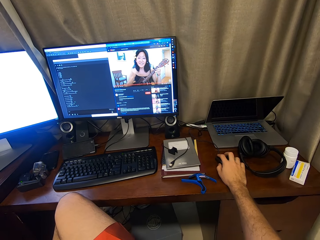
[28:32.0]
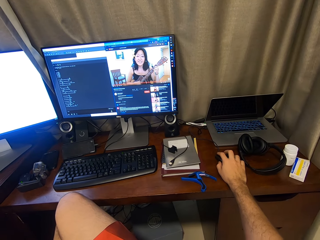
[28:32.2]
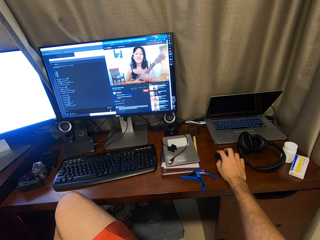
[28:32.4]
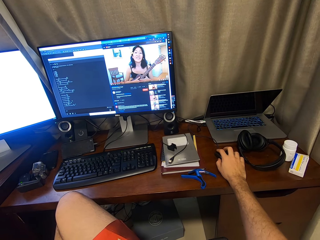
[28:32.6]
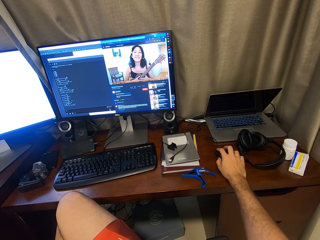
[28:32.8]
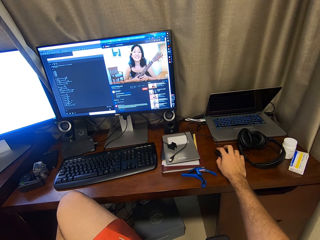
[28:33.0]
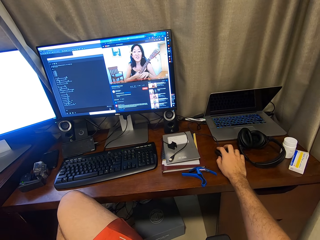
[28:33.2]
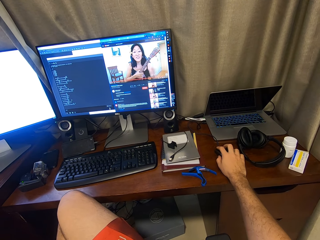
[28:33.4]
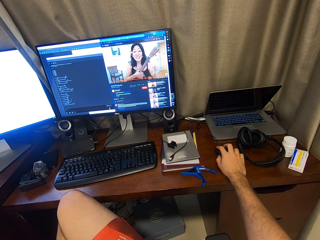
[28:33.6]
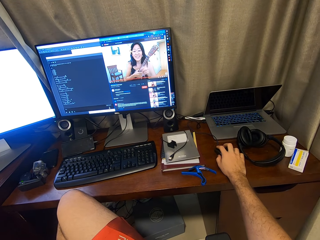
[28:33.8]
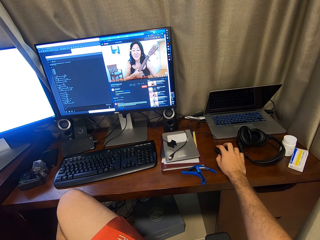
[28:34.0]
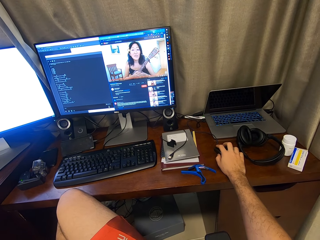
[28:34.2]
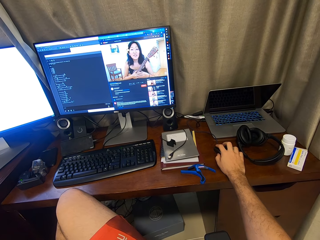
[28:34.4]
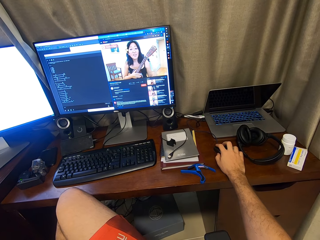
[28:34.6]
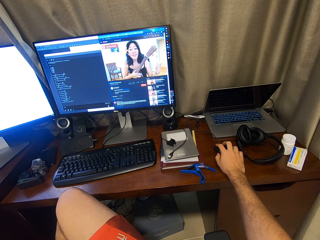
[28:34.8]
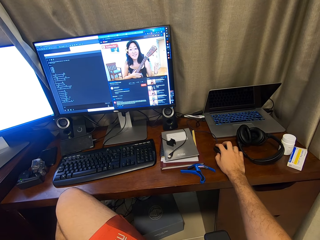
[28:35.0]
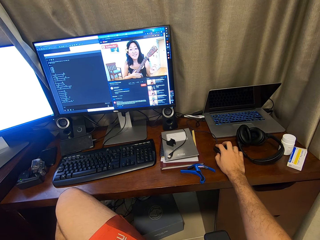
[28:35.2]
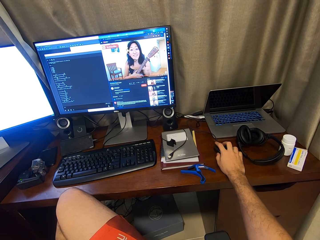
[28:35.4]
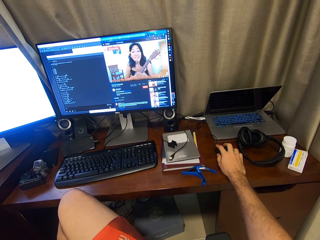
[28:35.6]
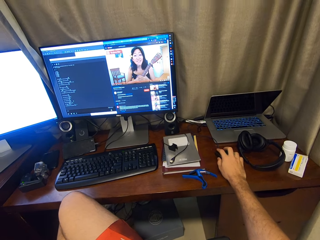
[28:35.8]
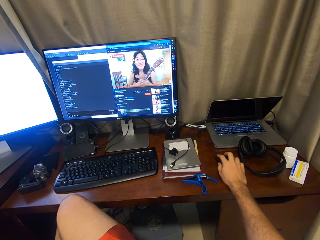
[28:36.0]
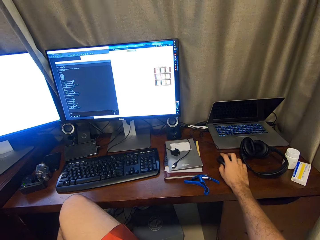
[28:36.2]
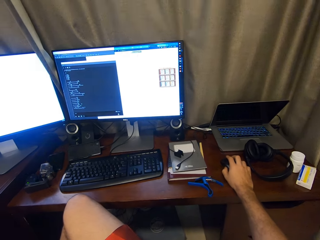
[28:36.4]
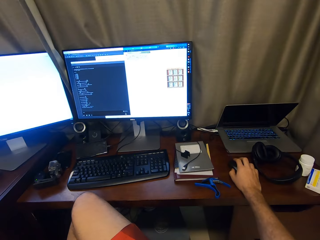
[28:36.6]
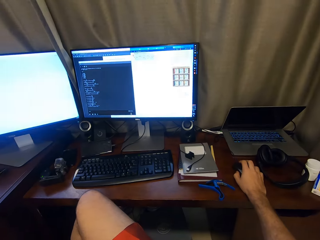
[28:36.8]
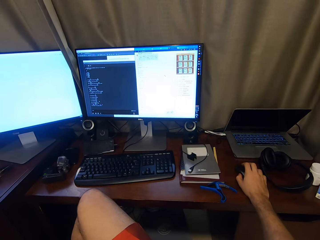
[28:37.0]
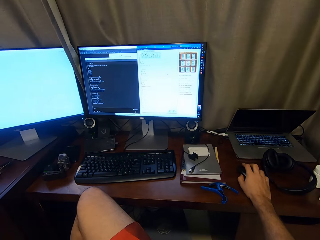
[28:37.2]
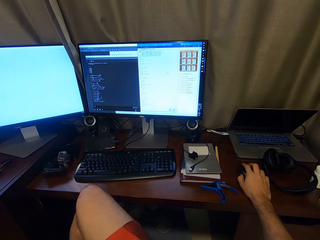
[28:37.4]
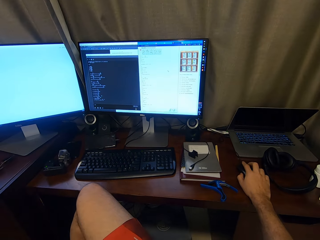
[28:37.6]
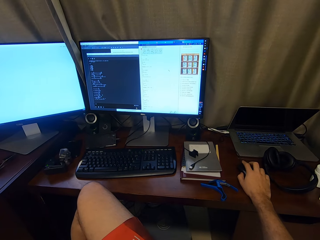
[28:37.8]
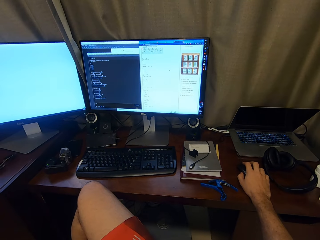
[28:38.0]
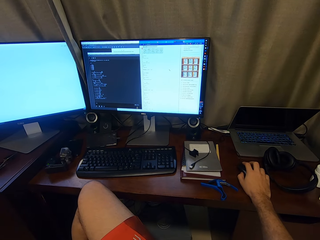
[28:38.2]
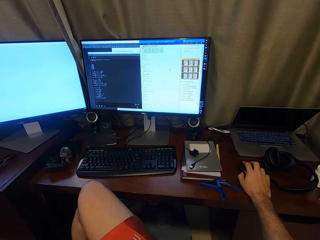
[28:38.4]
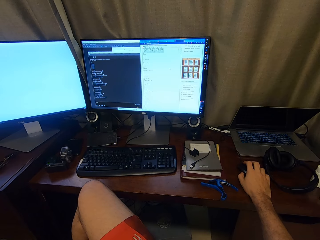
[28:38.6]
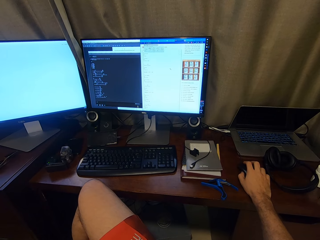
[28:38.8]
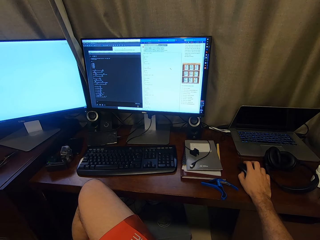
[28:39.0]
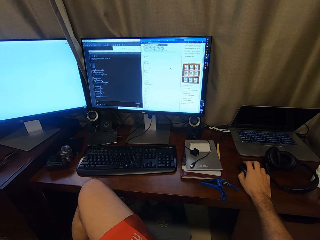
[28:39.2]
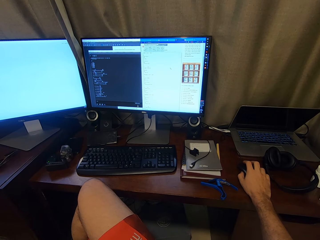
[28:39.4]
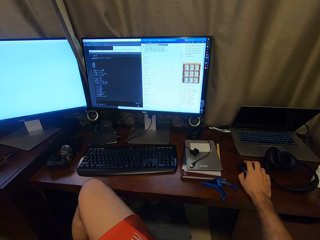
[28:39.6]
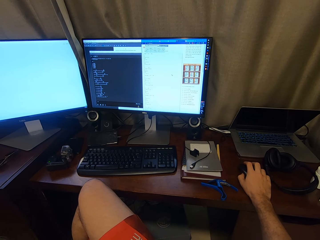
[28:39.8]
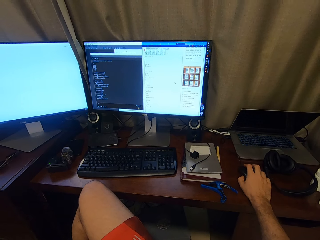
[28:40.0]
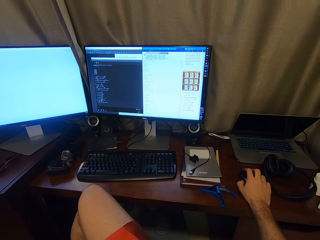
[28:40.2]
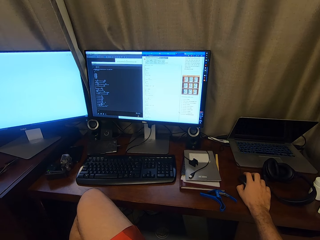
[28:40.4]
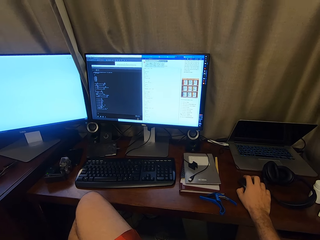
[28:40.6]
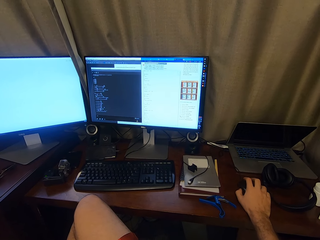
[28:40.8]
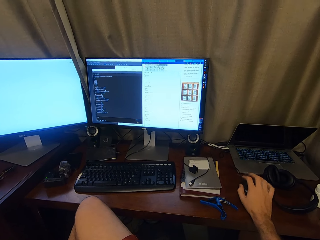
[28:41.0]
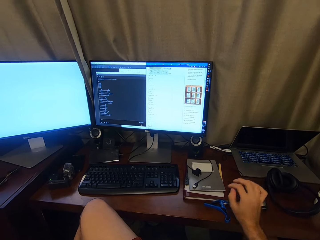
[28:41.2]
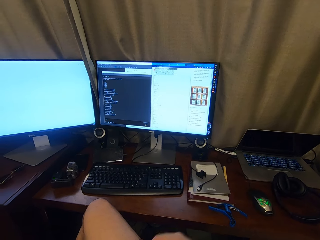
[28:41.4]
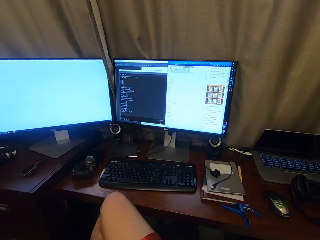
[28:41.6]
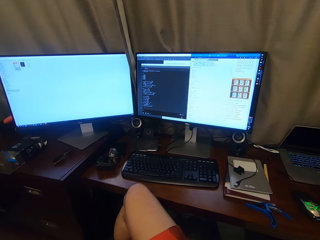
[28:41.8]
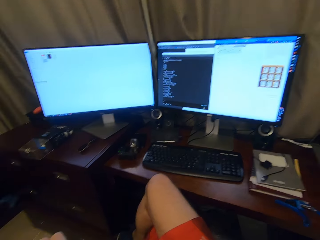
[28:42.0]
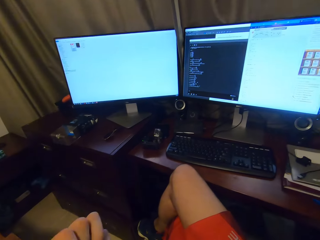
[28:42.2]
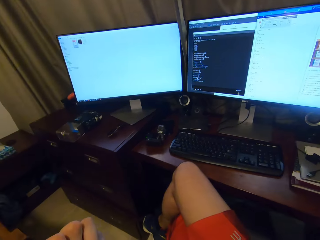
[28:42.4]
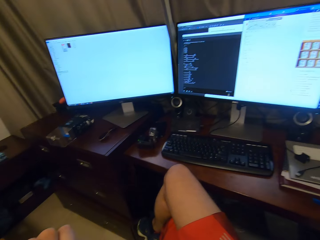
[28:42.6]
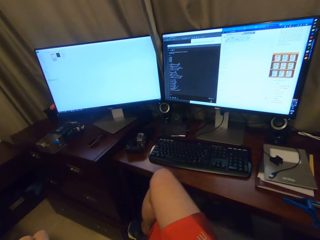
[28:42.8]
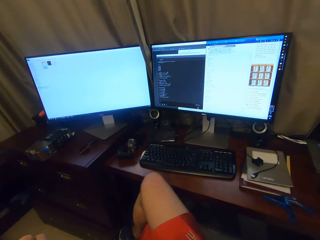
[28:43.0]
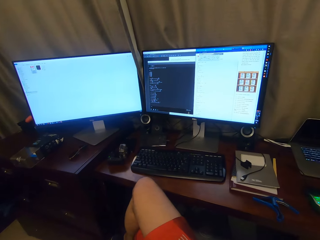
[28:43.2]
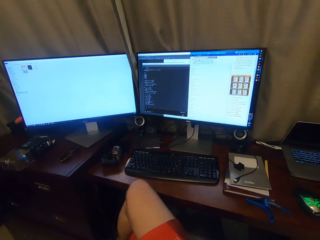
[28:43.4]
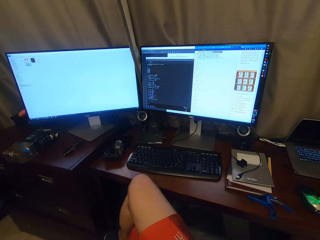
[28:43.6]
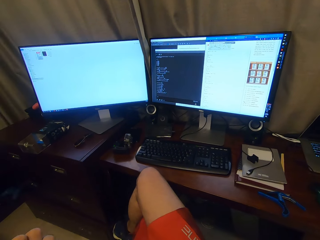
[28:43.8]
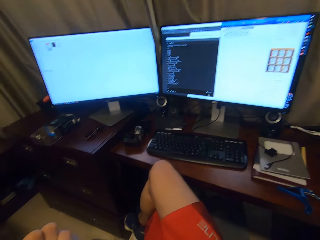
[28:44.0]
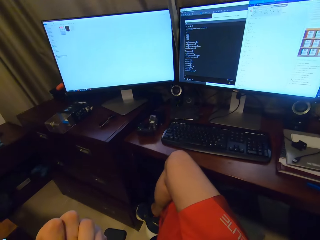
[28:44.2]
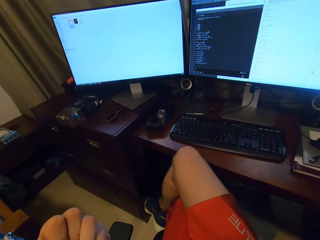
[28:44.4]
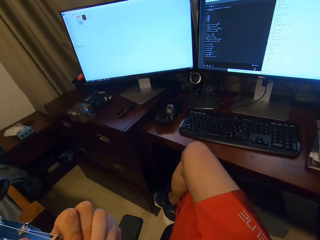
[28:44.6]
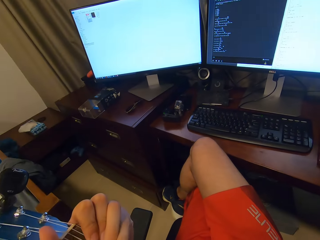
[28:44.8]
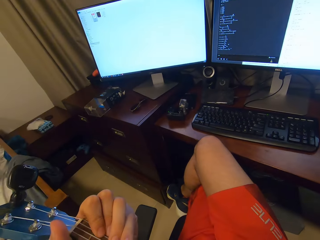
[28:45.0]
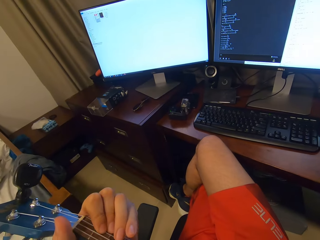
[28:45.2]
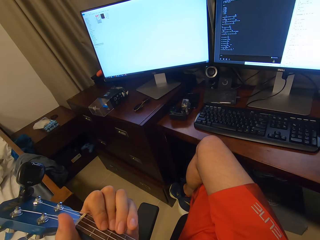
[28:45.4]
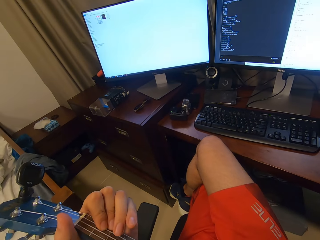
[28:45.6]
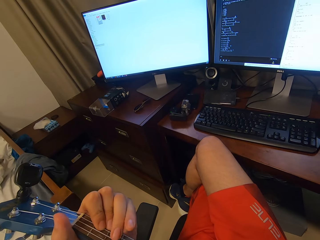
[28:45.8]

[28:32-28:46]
The camera wearer removes the right hand from the mouse. They play the guitar. They look at the screen.

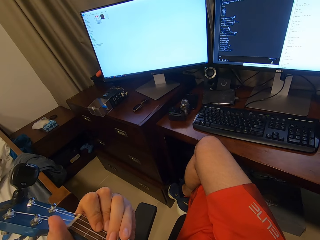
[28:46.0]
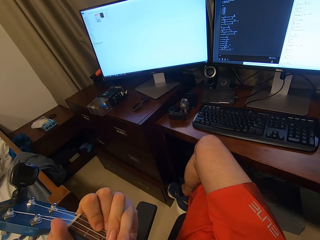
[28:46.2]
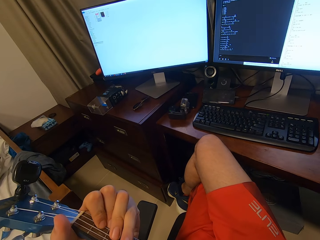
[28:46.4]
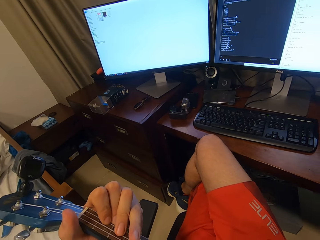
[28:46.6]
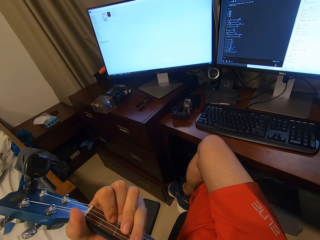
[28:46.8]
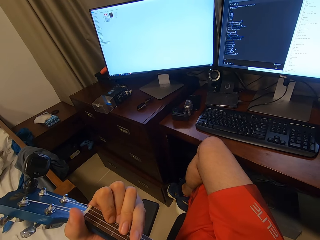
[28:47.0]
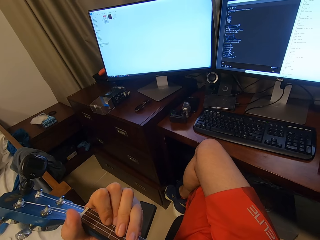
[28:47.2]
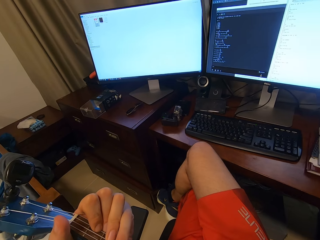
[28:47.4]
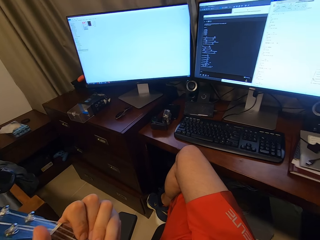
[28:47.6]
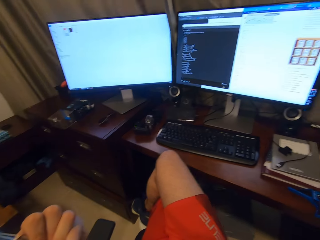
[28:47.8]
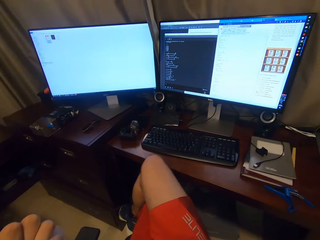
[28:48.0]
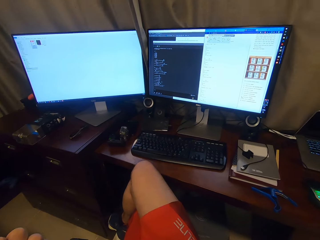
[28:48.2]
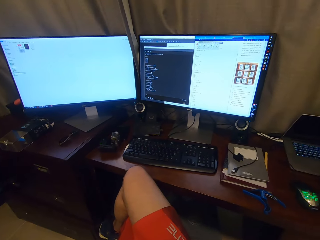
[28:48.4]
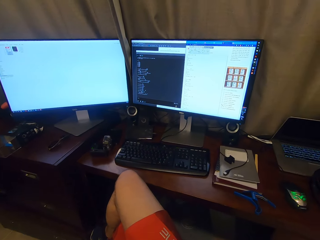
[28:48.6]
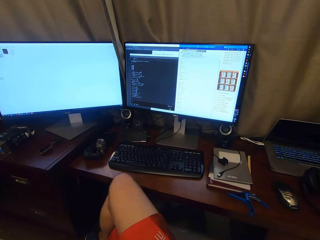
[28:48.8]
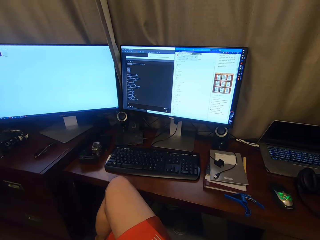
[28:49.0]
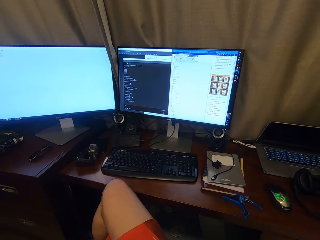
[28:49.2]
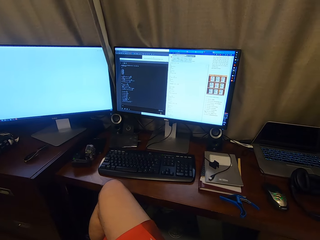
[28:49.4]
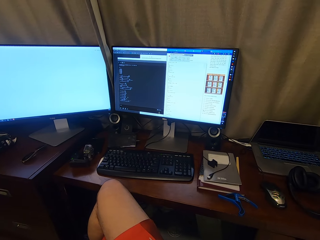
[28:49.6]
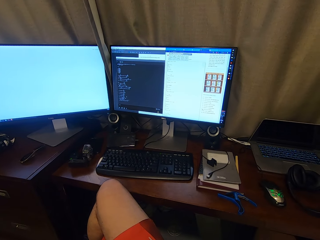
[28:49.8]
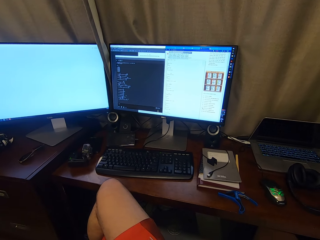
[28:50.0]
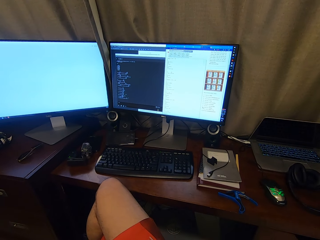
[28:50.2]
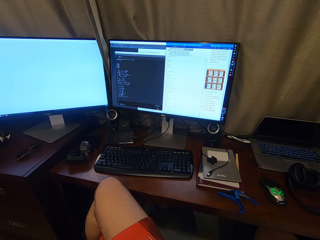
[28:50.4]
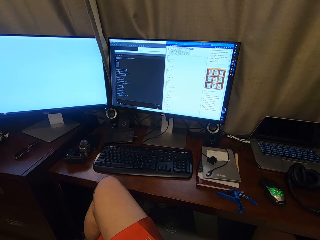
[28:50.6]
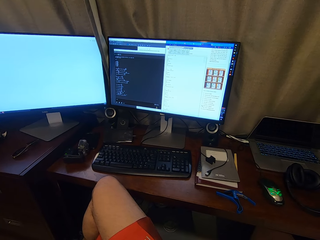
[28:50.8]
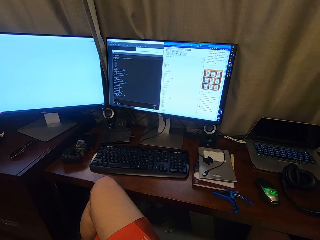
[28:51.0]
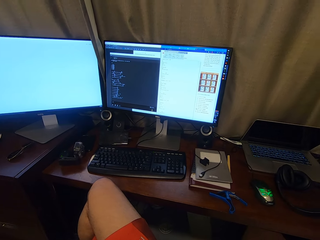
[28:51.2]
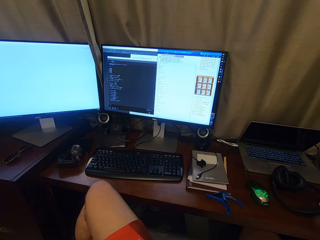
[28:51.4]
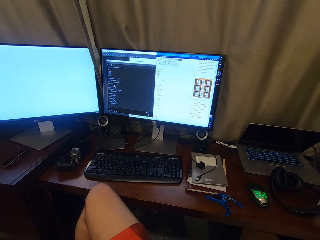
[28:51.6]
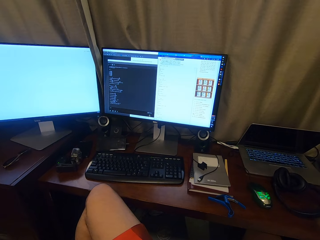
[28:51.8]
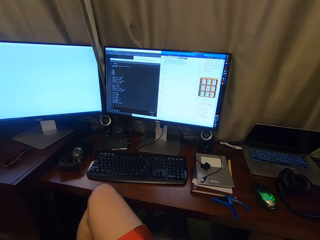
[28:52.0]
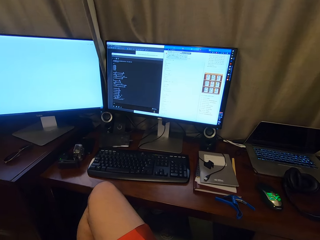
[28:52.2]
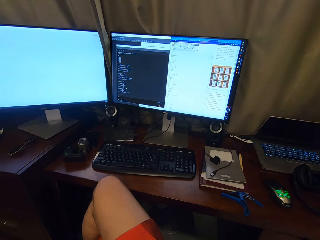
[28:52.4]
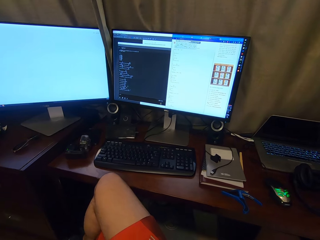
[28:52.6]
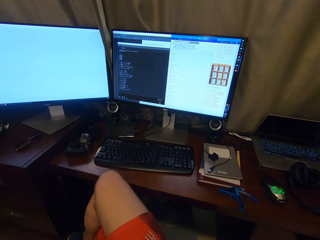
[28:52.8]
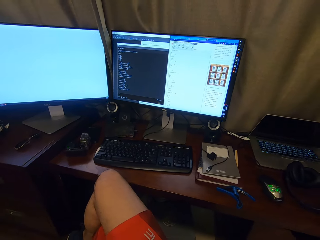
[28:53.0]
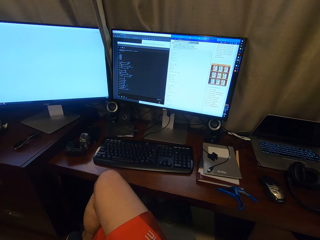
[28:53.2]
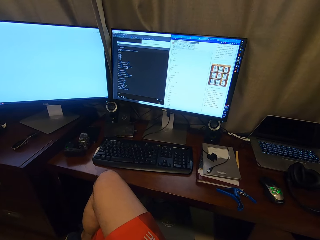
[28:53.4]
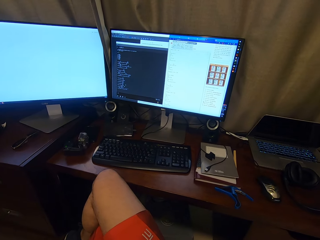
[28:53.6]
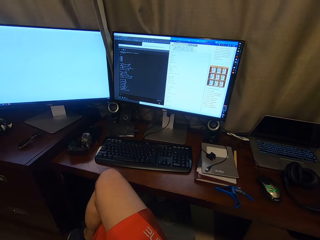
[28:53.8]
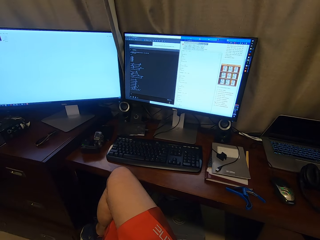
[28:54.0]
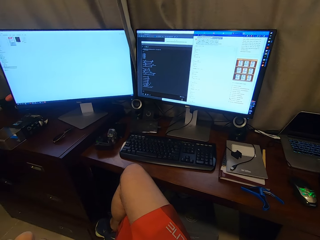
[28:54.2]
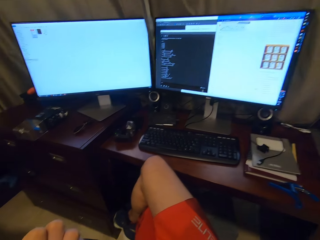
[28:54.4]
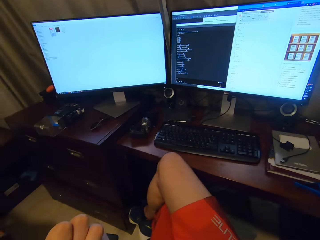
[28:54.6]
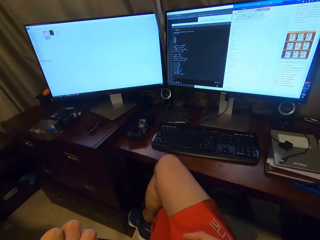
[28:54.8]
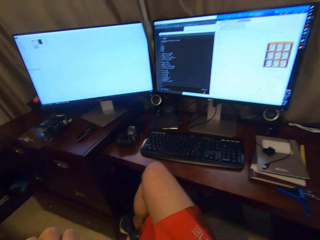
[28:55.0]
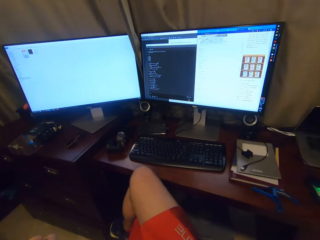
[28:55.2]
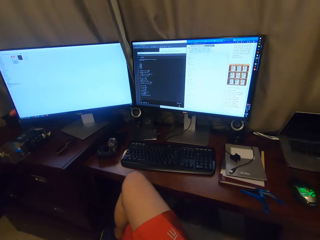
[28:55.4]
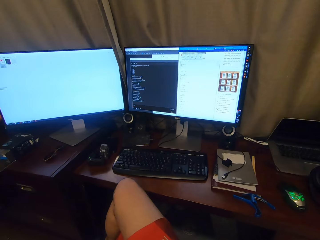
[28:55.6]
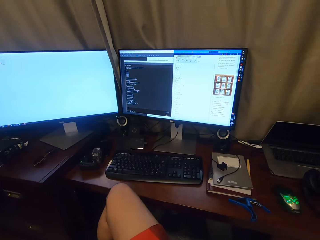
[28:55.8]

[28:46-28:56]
The camera wearer plays the guitar.
